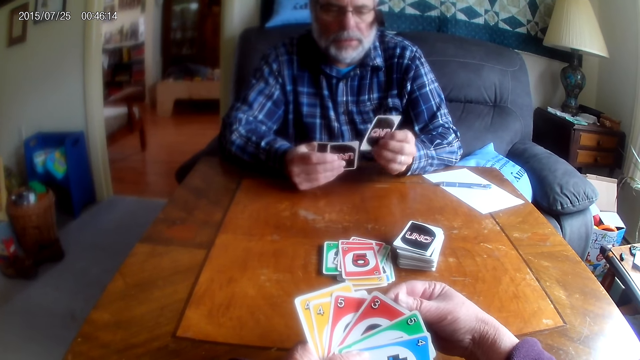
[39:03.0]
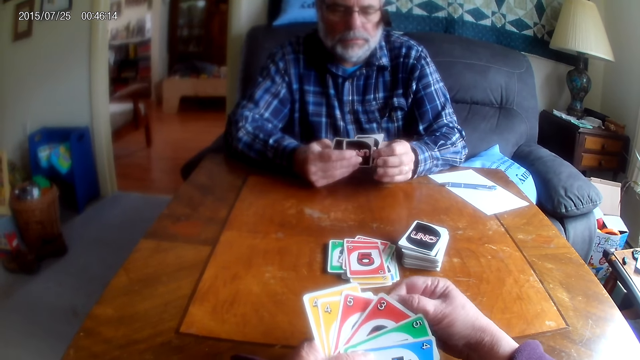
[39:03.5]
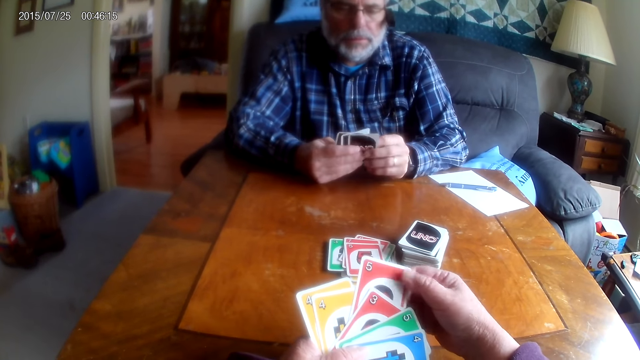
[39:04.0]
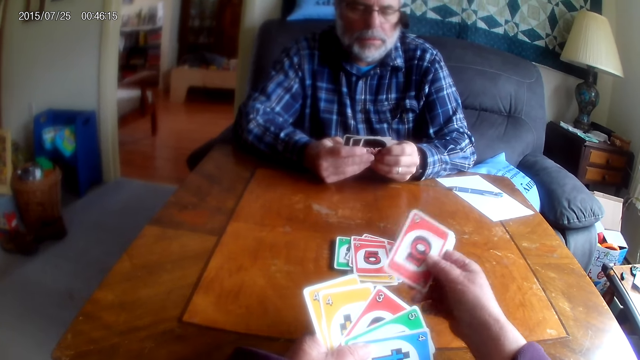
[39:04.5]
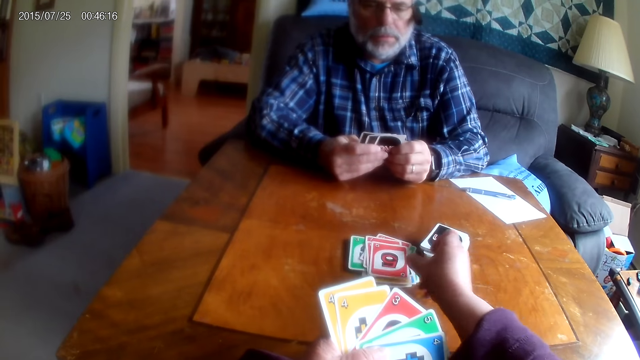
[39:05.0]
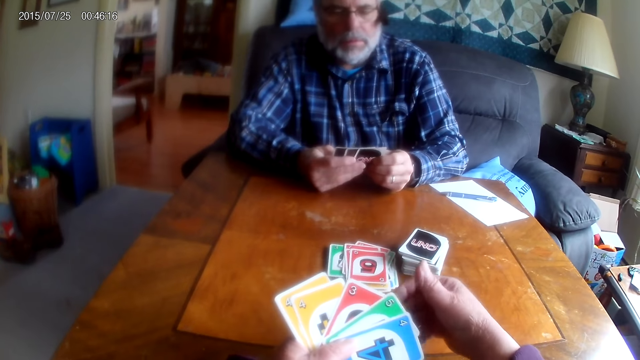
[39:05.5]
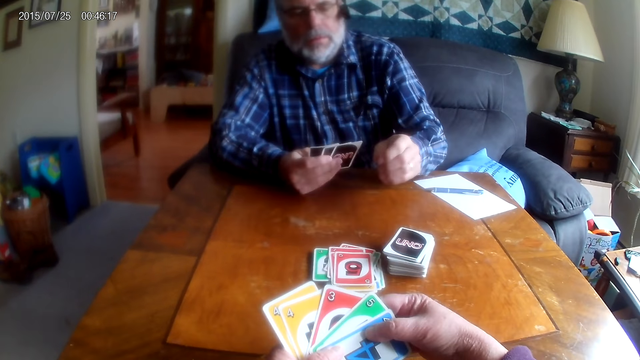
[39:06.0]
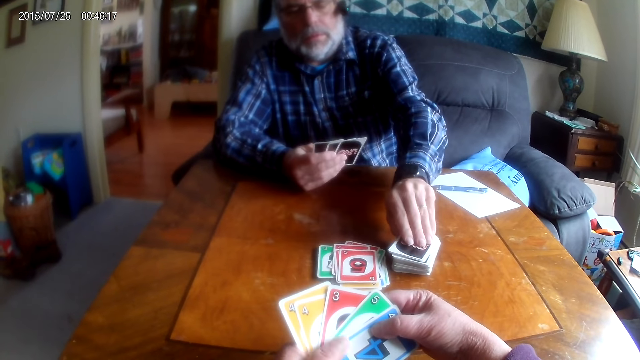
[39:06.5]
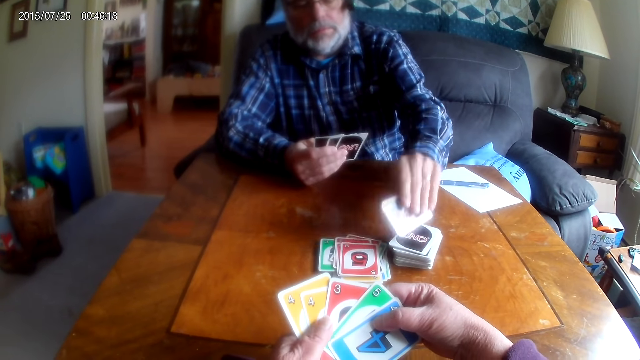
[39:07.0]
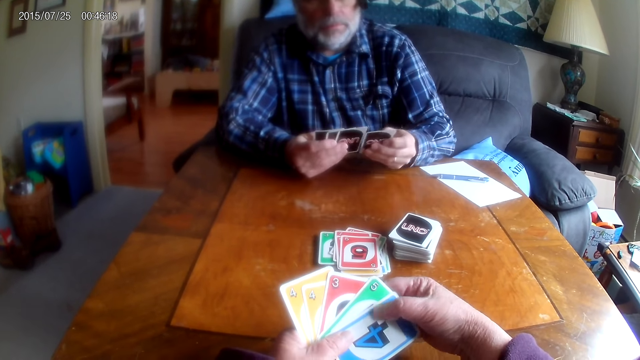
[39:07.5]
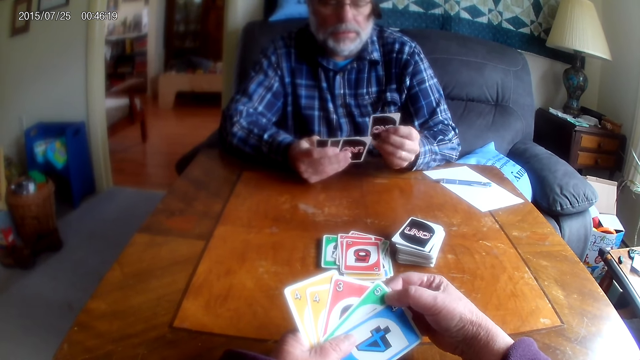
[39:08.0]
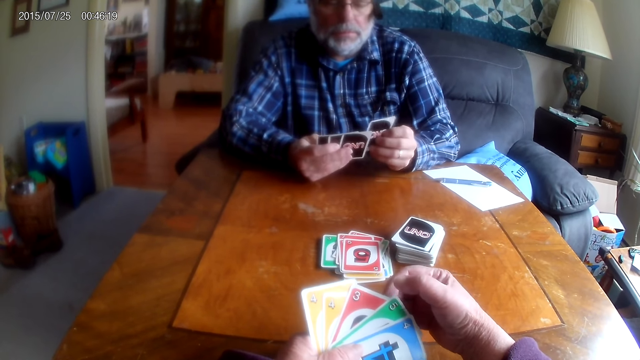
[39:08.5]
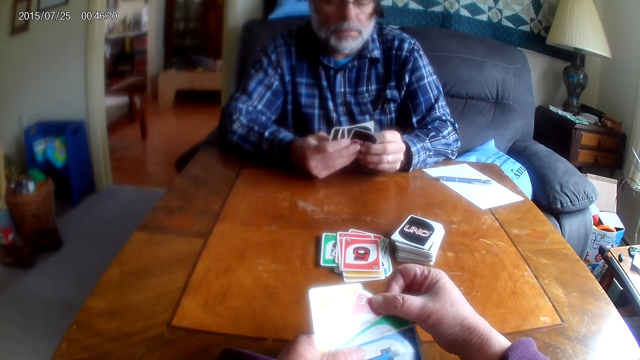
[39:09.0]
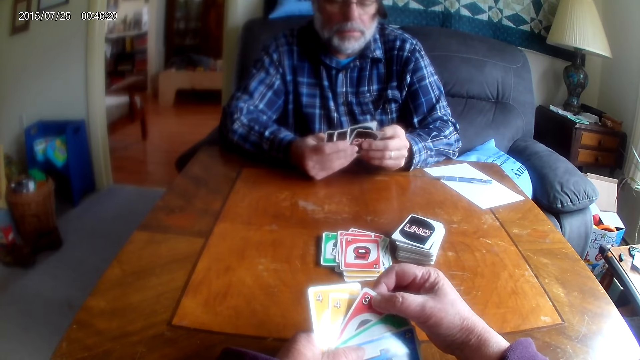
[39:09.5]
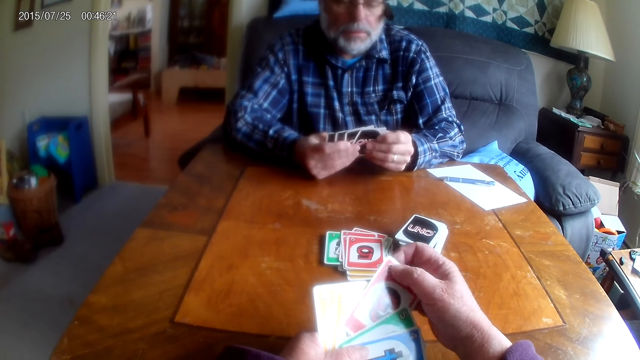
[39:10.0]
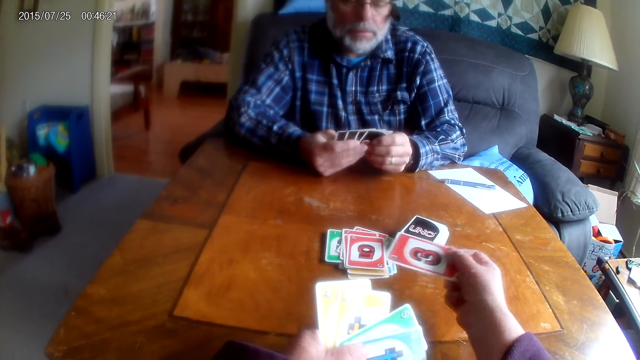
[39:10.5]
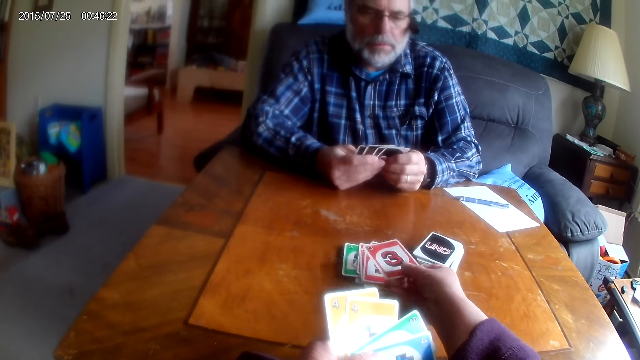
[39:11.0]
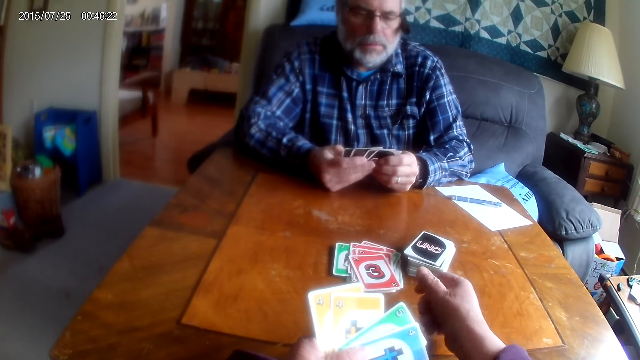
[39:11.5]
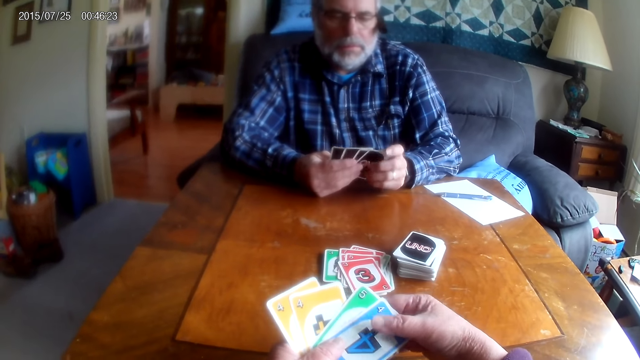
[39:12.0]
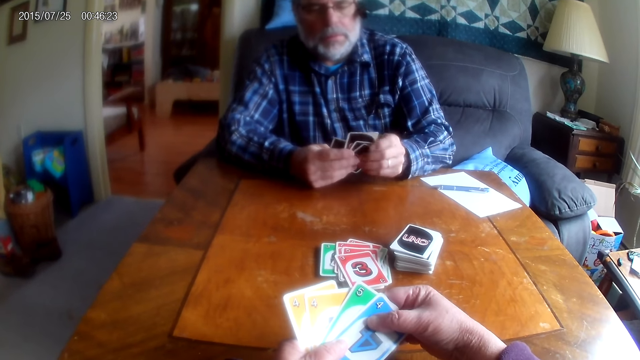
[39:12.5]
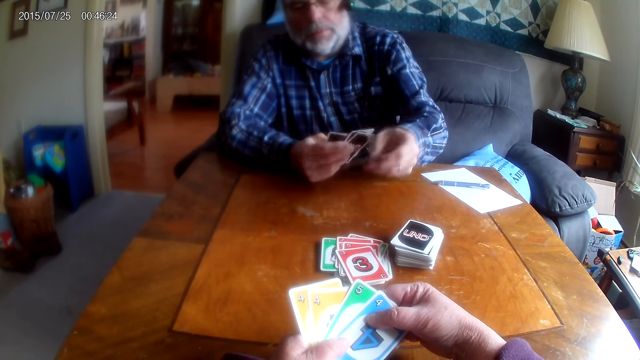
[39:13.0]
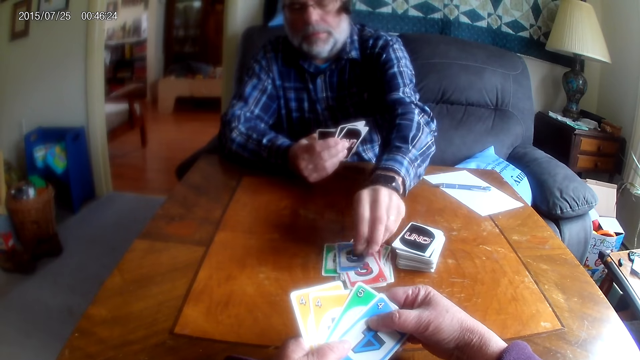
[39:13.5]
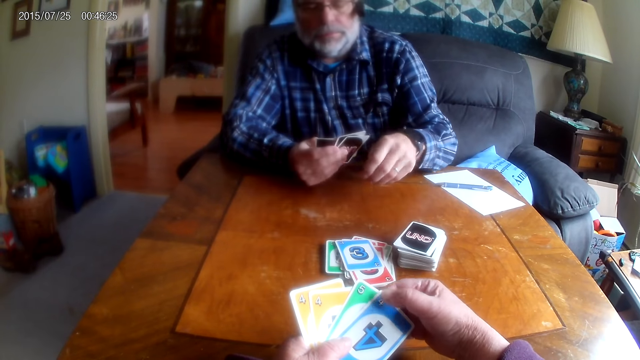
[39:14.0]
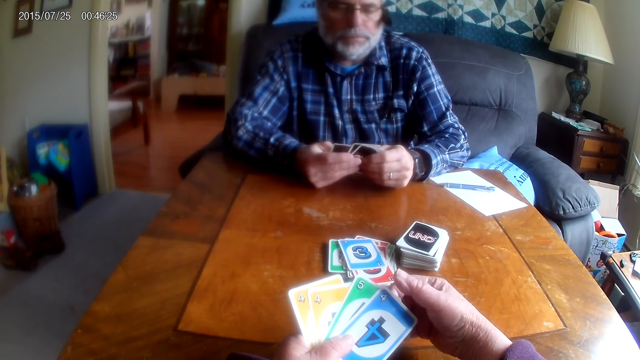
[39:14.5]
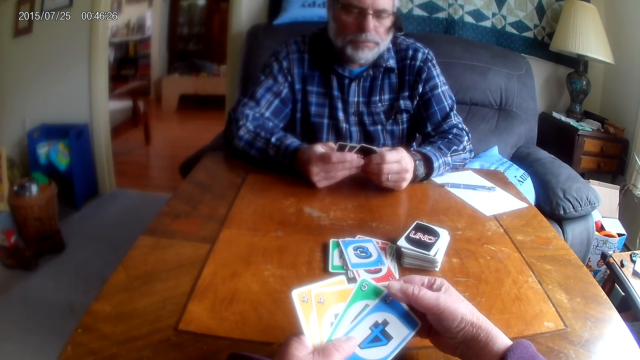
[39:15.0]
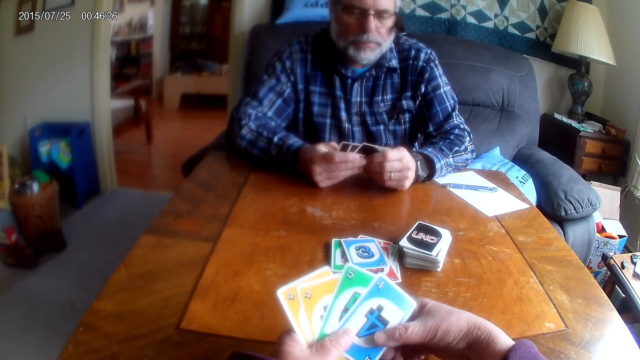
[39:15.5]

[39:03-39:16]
The camera wearer places a card on the table. A man picks a card from the table. The camera wearer places a card on the table. The man places a card on the table.

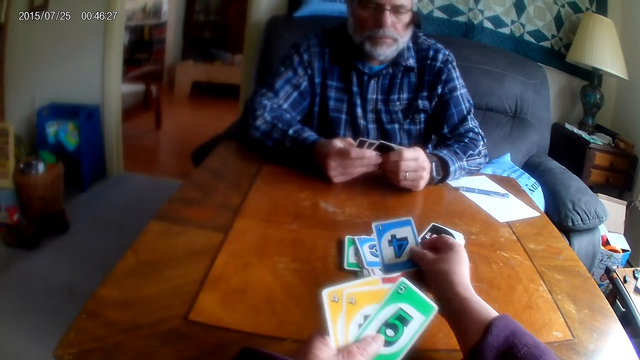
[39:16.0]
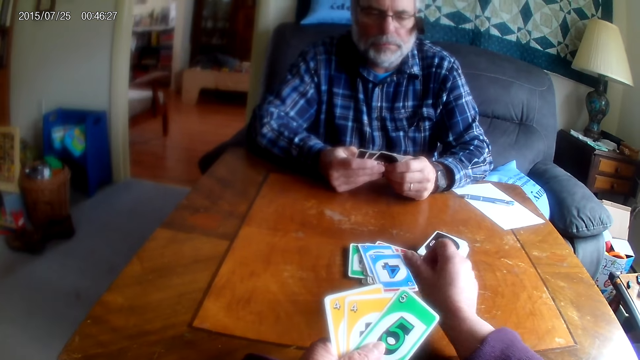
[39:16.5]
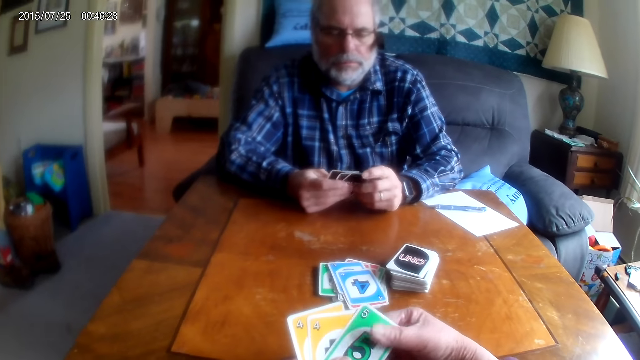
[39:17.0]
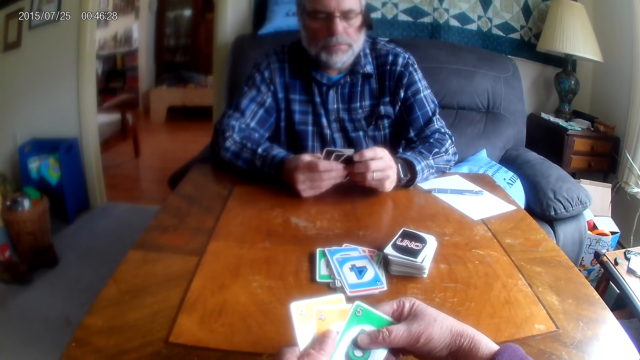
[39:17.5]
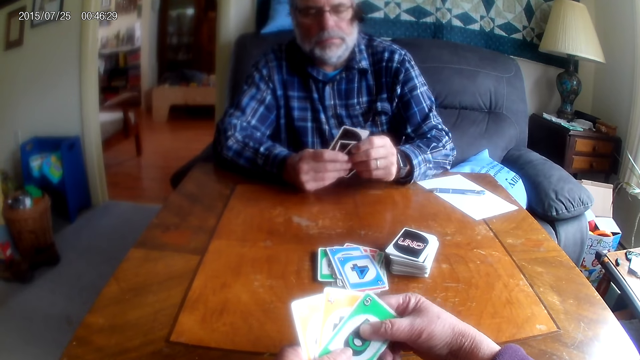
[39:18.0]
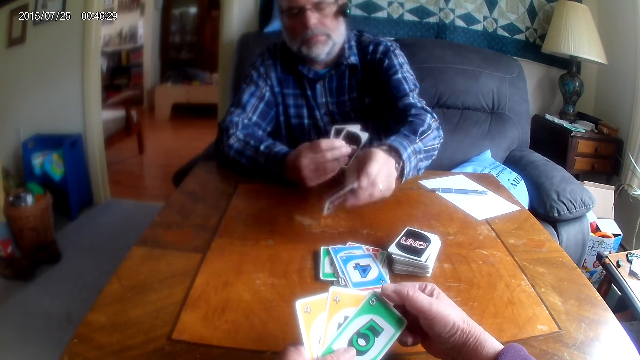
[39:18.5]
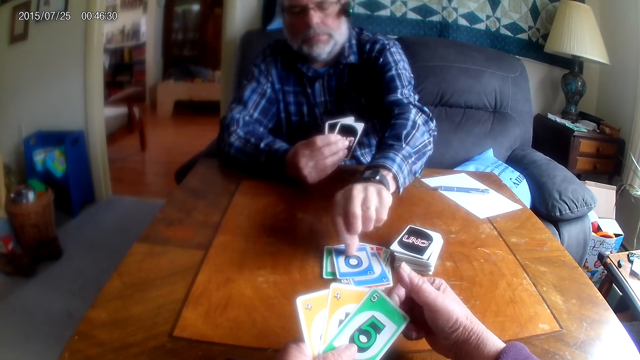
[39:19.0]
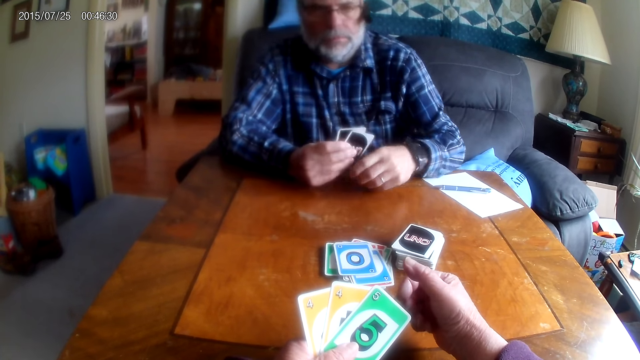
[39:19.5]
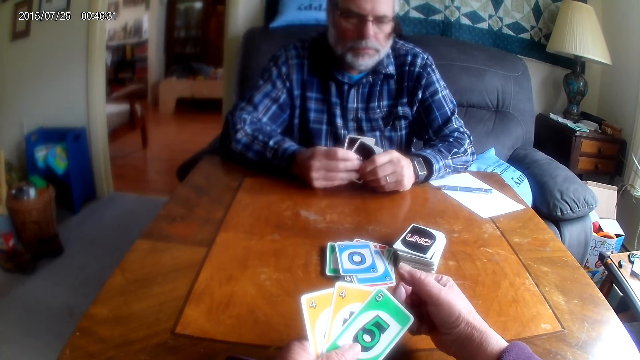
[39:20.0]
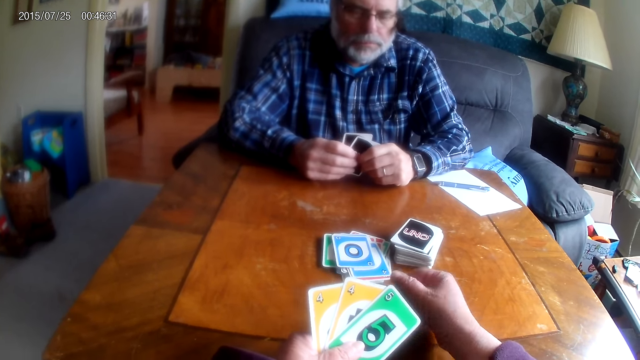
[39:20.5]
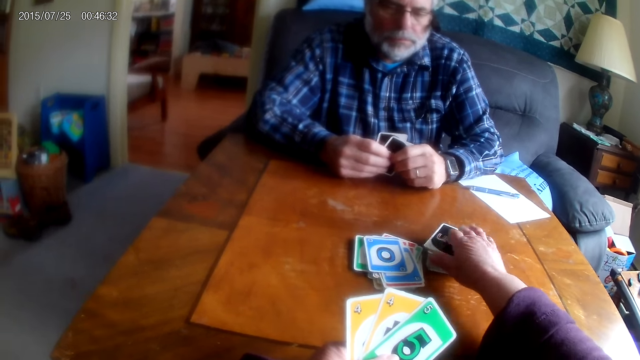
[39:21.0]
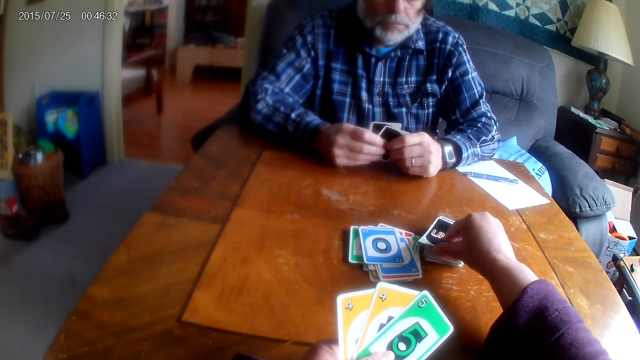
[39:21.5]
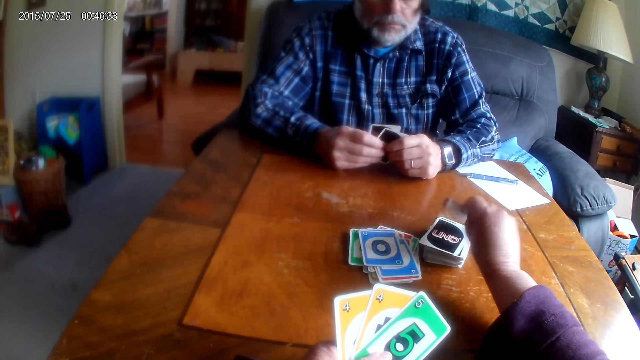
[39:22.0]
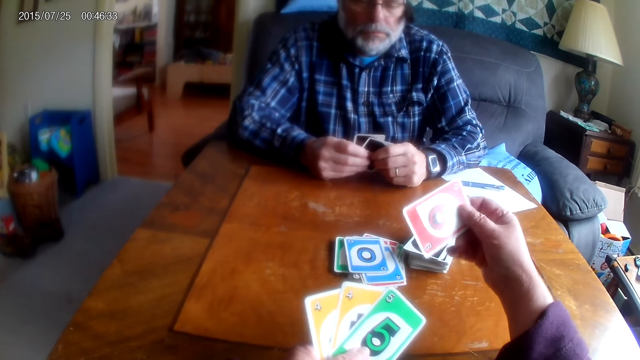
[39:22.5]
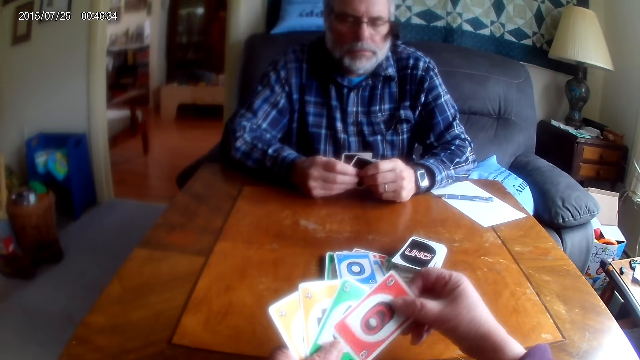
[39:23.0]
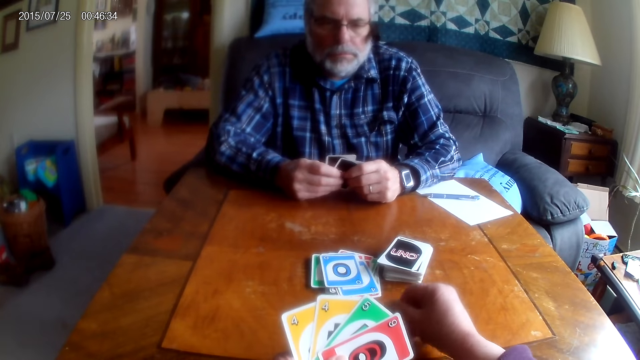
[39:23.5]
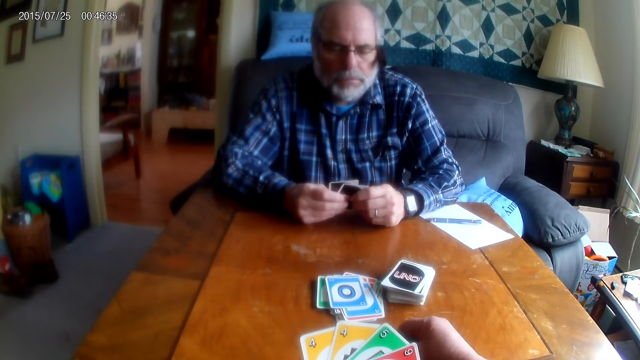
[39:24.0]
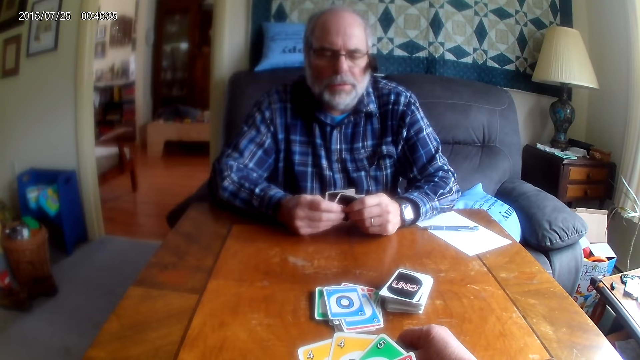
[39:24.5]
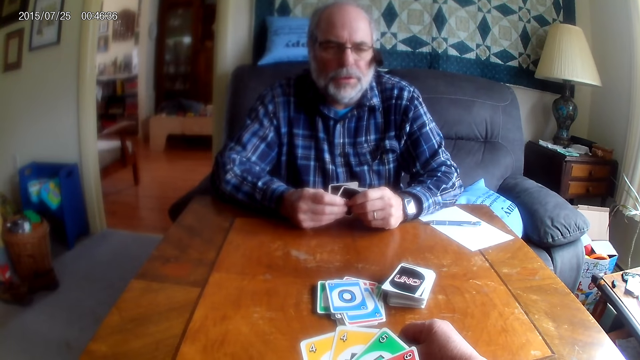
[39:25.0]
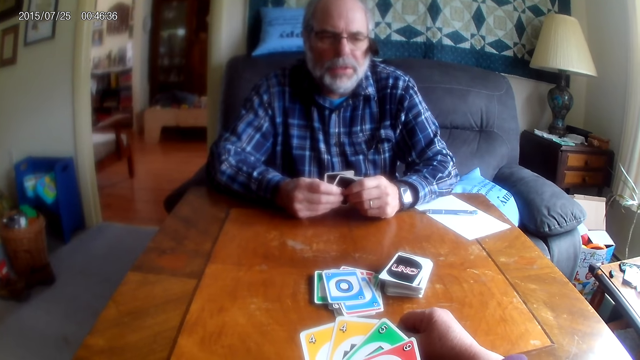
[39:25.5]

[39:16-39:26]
The camera wearer places a card on the table. A man places a card on the table. The camera wearer picks a card from the table.
